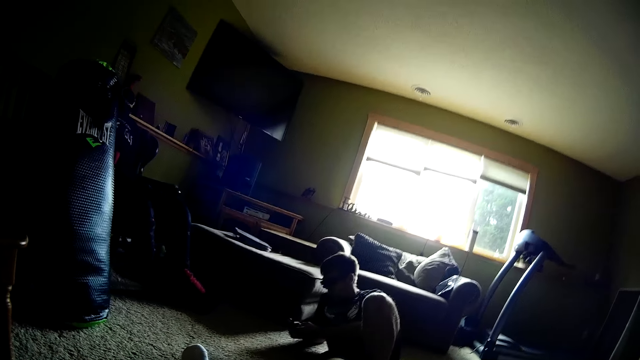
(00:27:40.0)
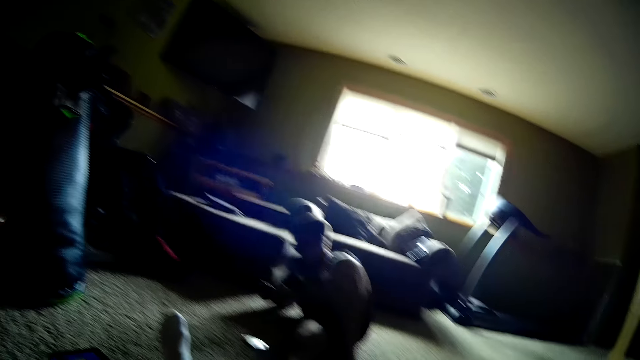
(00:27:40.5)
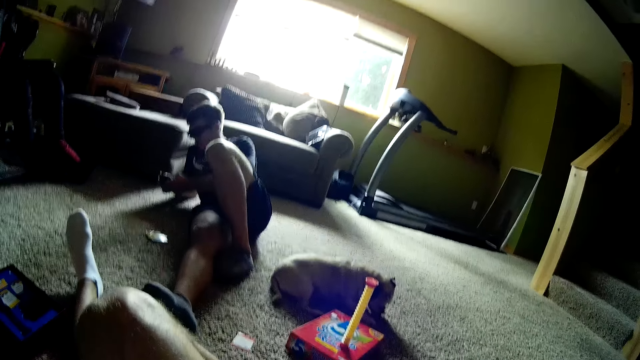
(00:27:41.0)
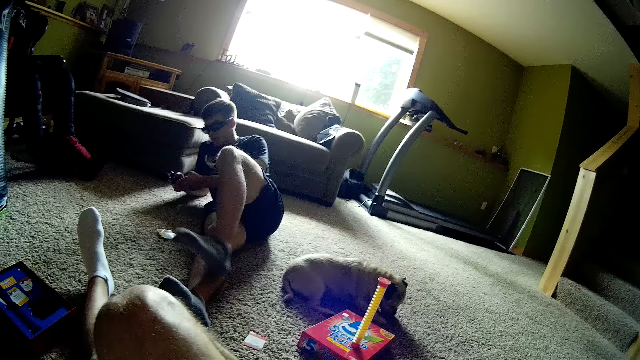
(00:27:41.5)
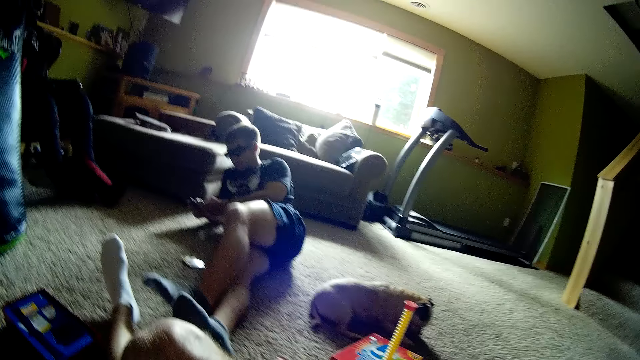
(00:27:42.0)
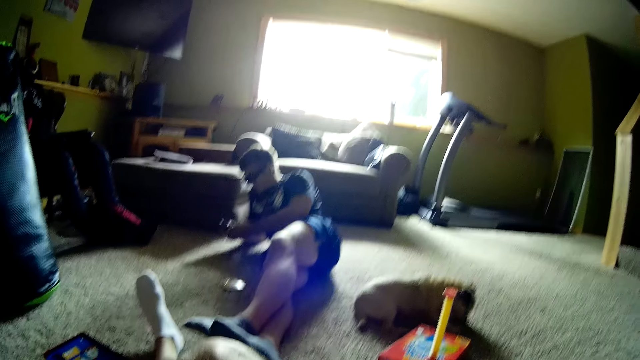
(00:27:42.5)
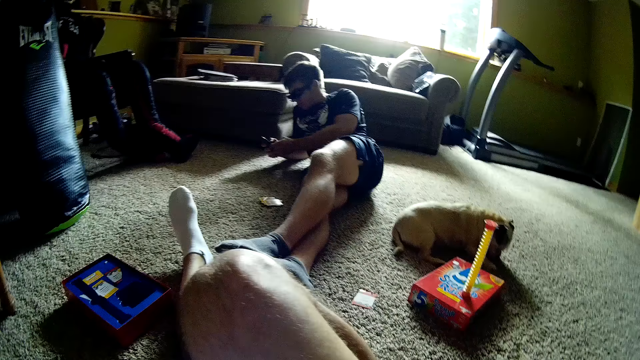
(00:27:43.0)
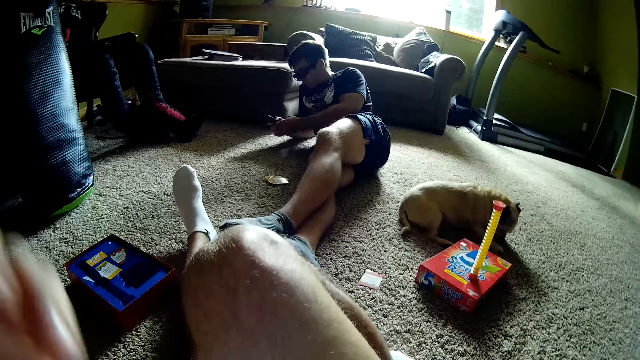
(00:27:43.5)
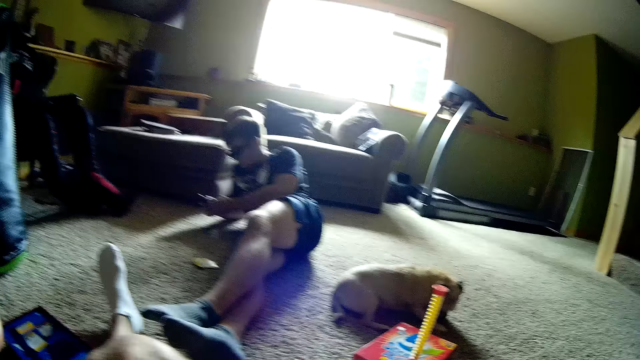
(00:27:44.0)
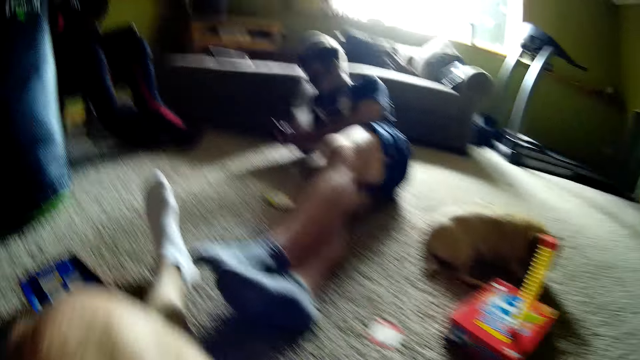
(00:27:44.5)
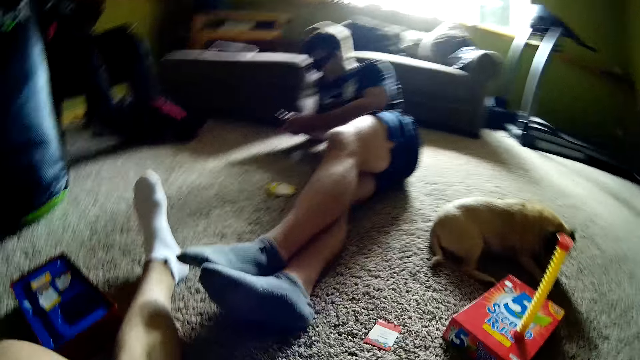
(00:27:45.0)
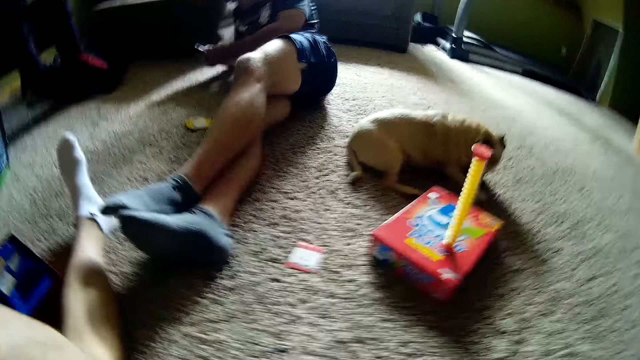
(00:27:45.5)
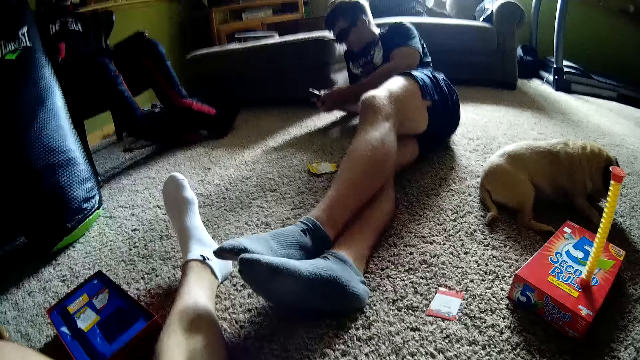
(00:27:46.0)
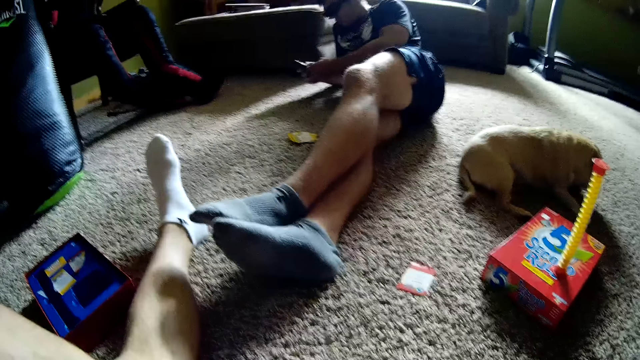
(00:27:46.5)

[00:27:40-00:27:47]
A man adjusts his leg.

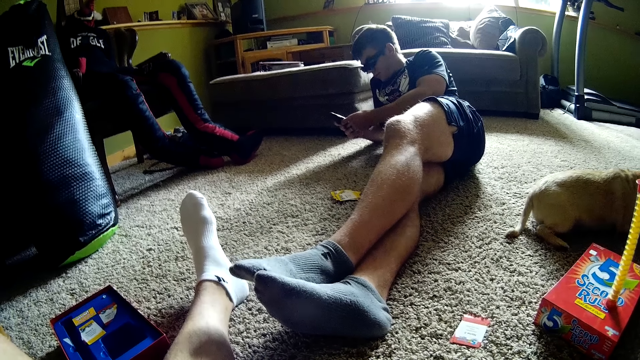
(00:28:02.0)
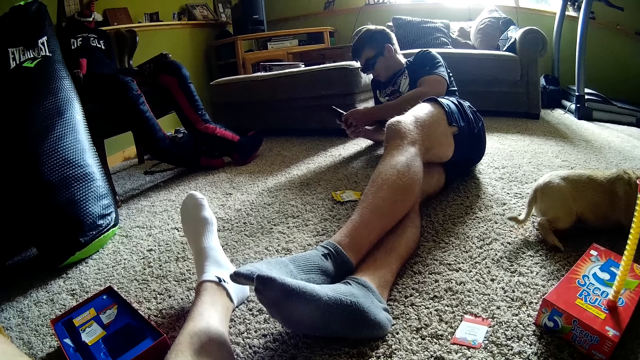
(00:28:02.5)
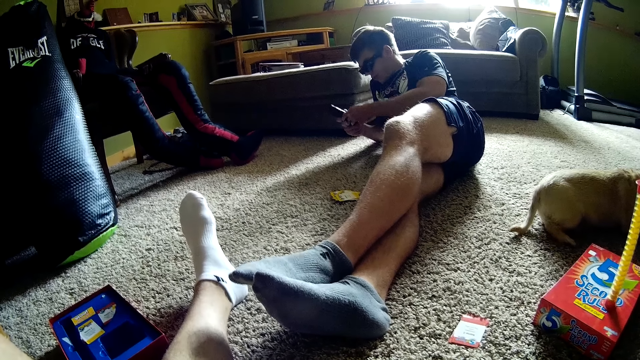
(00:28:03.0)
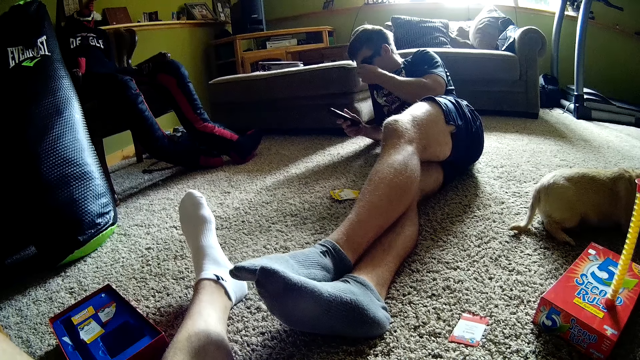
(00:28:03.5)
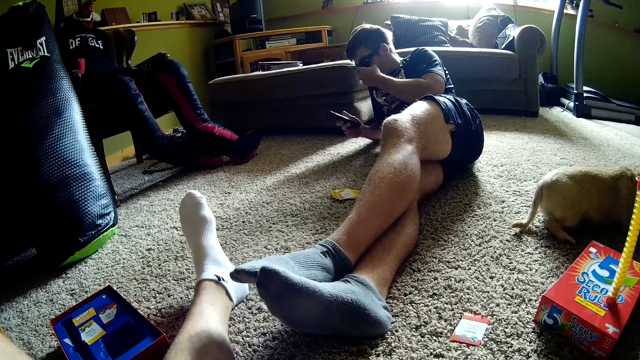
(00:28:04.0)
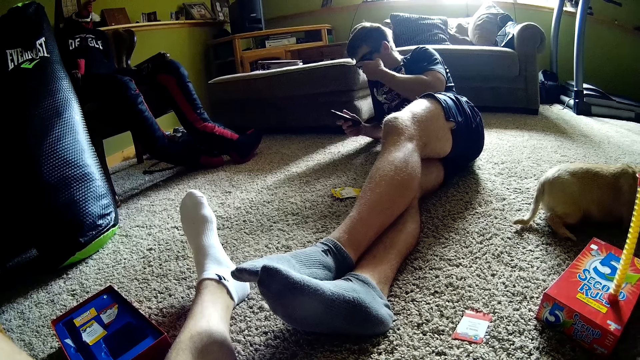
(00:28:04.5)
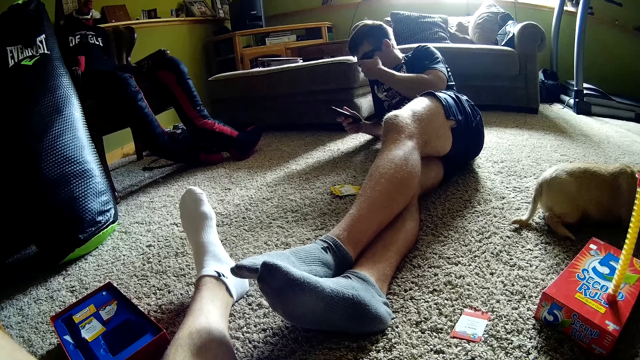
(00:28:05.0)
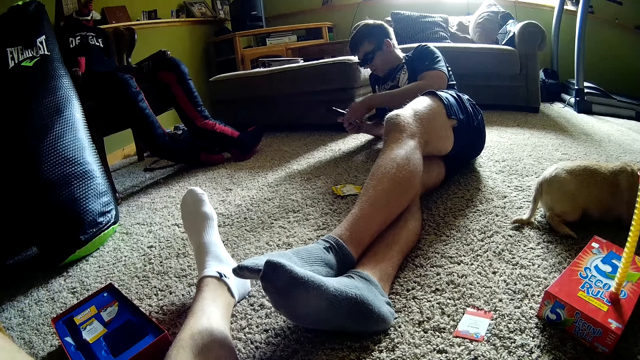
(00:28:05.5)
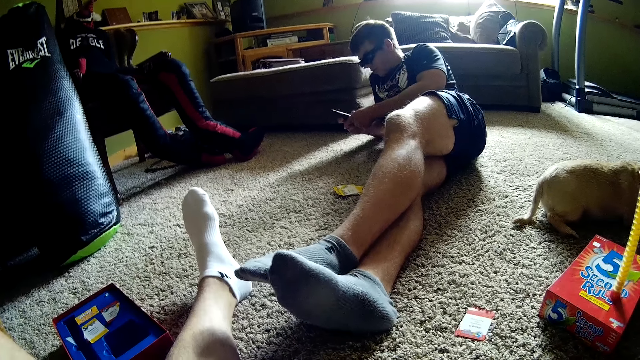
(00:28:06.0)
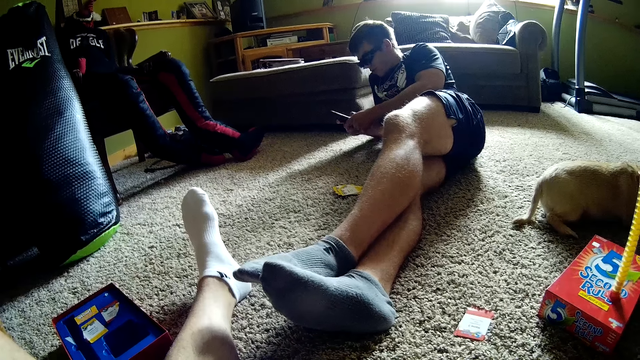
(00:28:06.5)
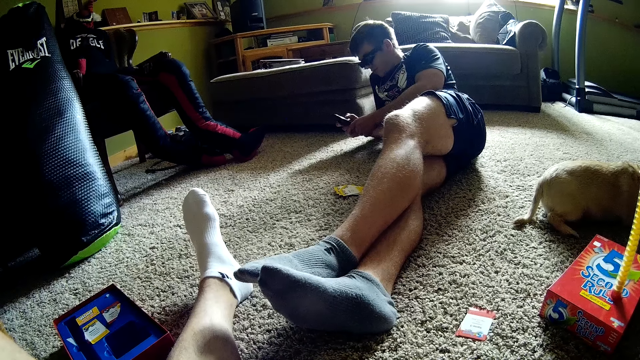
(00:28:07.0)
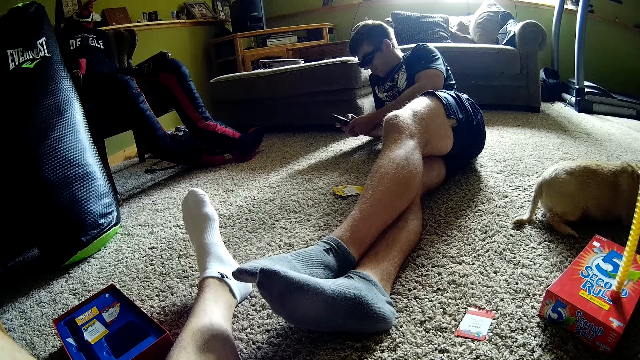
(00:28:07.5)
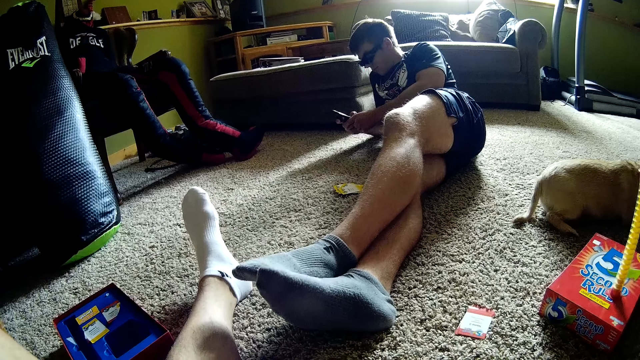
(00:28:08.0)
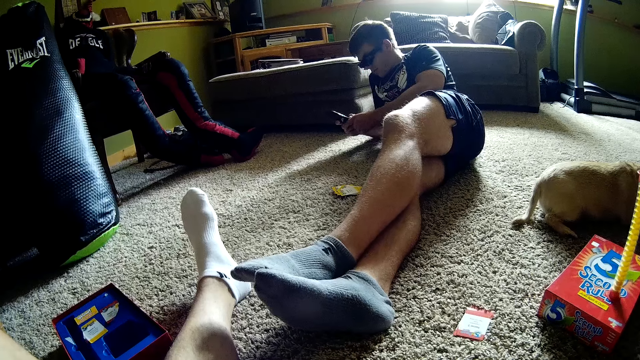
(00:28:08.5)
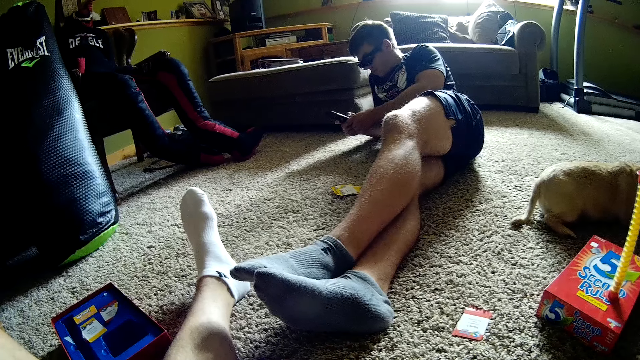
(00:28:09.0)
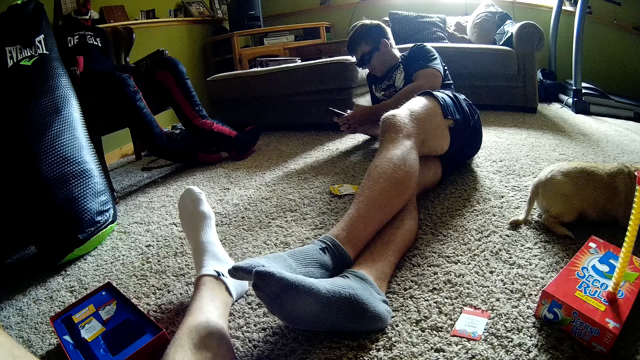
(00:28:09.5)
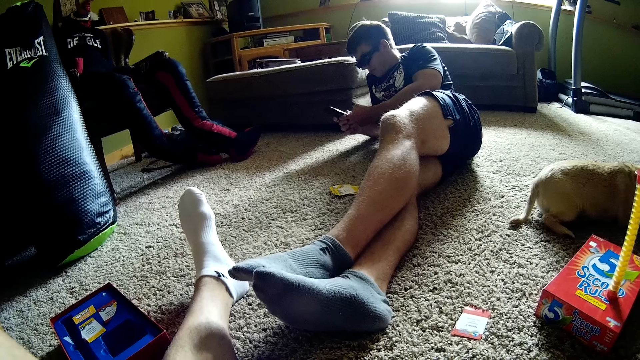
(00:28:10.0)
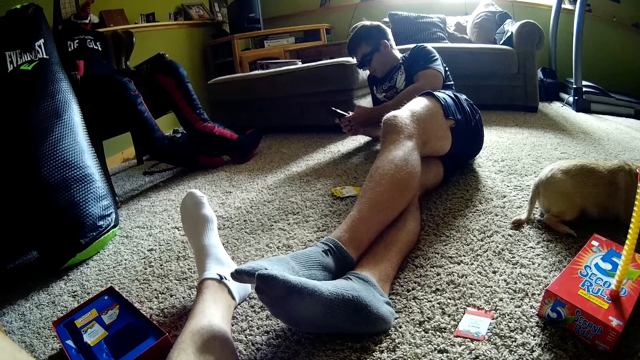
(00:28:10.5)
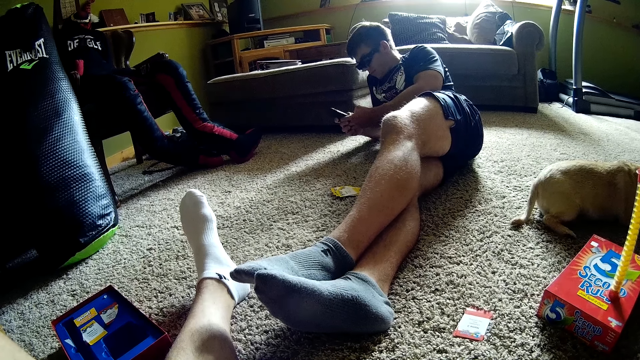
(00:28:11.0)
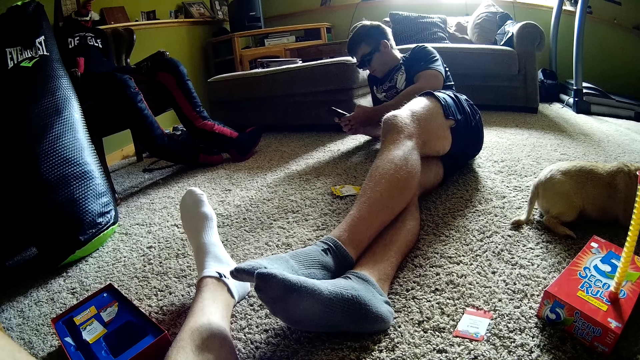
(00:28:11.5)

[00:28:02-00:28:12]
A man adjusts a glass. The man holds a phone.

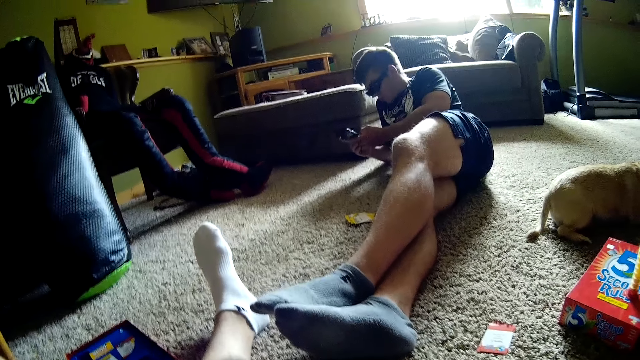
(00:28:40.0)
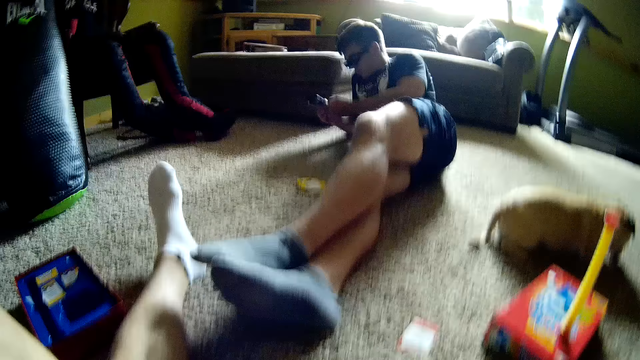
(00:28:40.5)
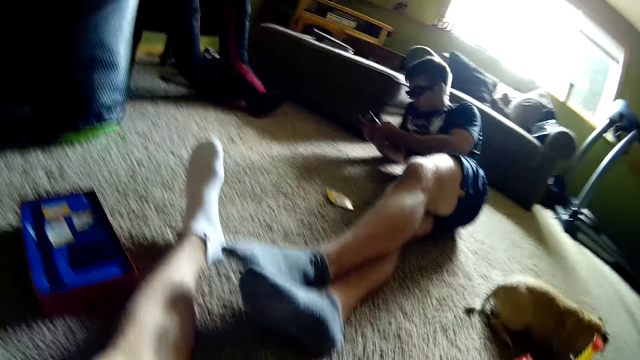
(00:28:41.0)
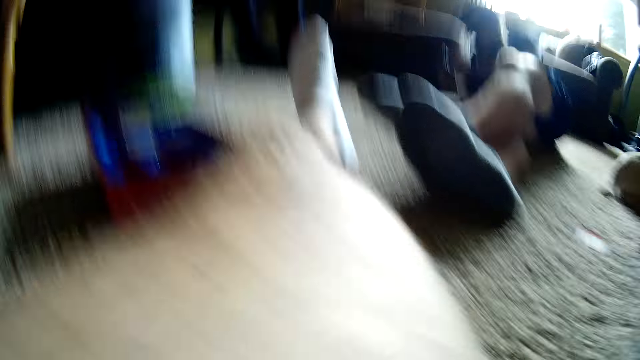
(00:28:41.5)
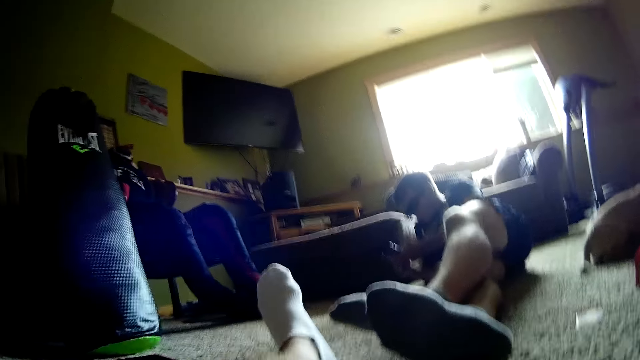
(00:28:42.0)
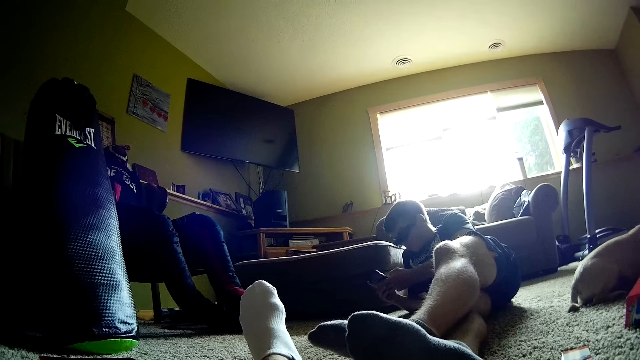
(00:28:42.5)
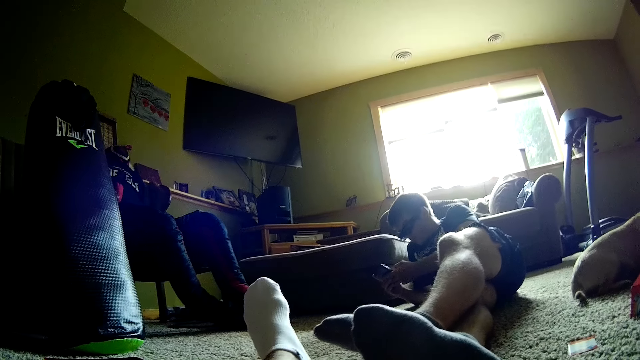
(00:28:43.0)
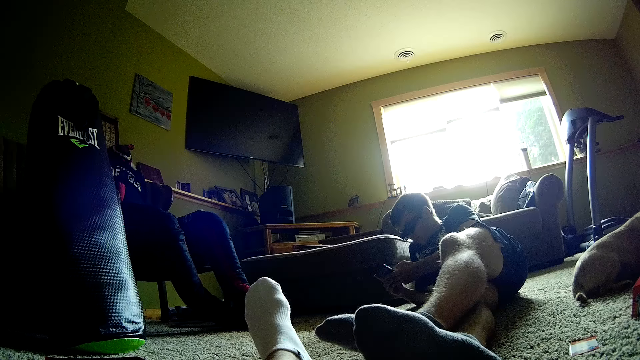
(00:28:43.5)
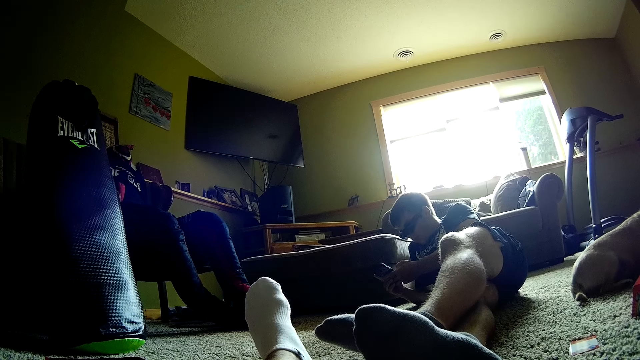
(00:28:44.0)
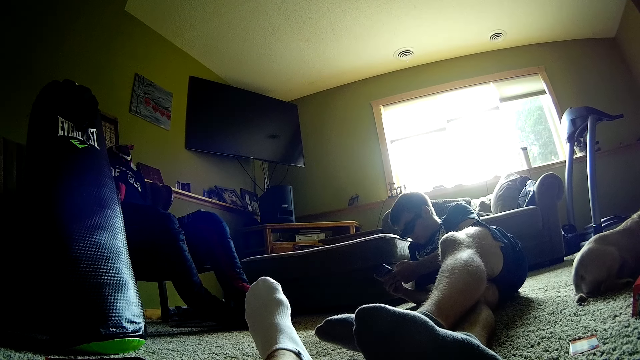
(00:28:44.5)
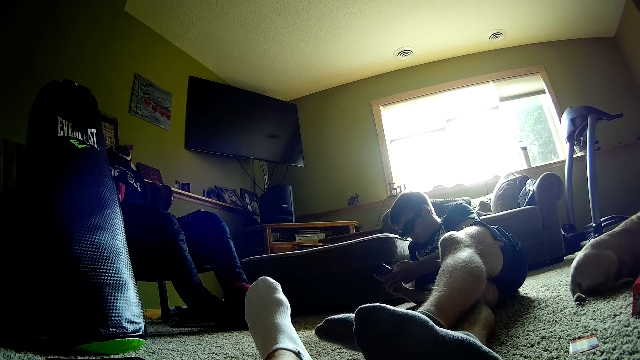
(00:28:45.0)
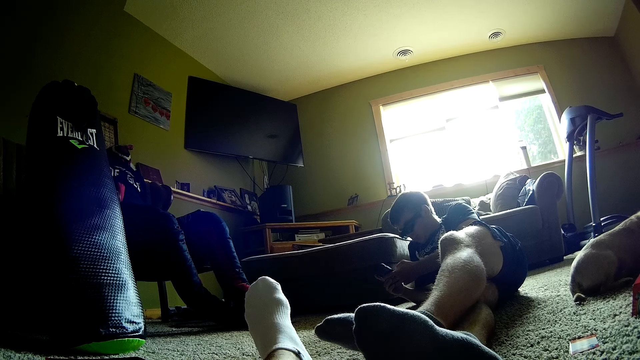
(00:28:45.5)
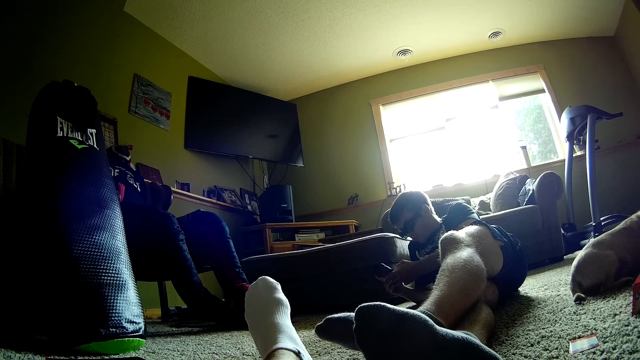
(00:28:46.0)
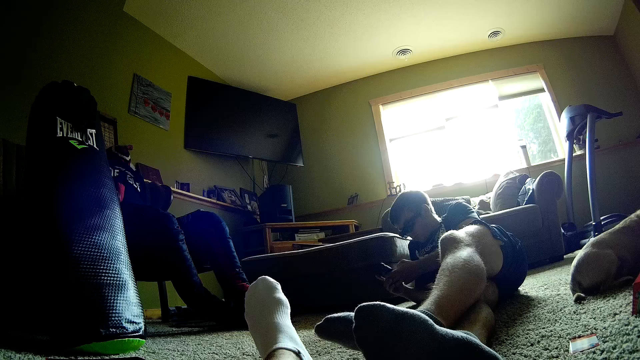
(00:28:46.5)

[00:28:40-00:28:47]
The camera wearer puts the camera on his lap. He stares at the roof.
